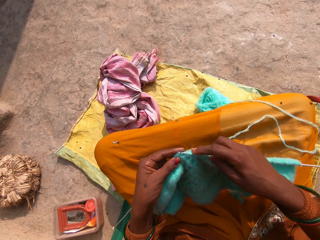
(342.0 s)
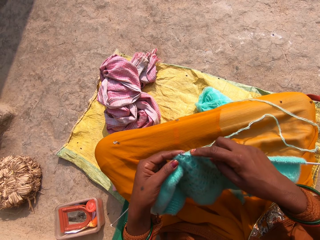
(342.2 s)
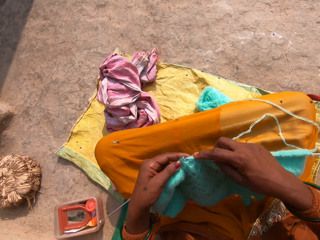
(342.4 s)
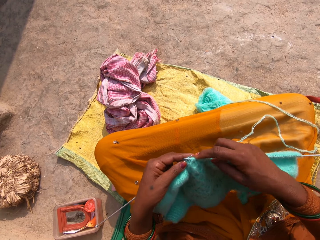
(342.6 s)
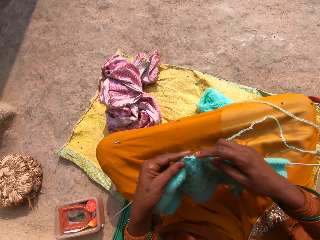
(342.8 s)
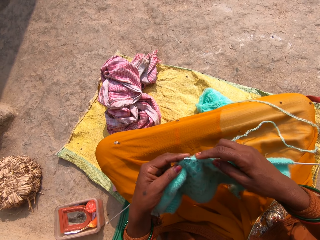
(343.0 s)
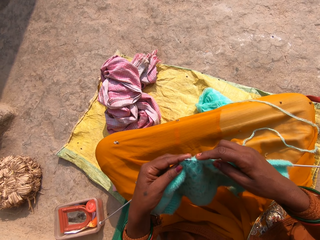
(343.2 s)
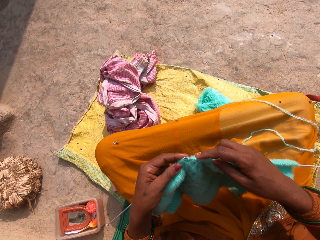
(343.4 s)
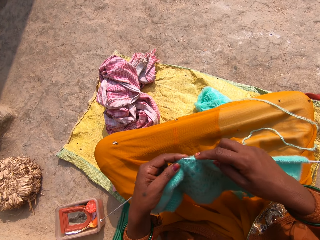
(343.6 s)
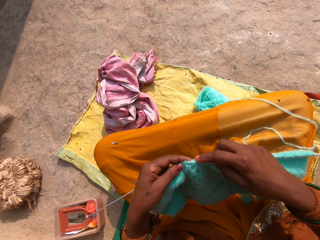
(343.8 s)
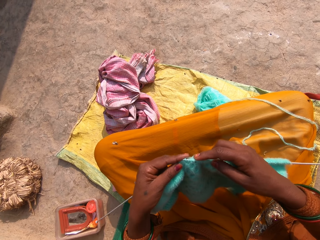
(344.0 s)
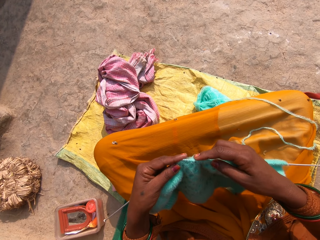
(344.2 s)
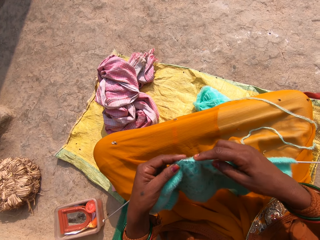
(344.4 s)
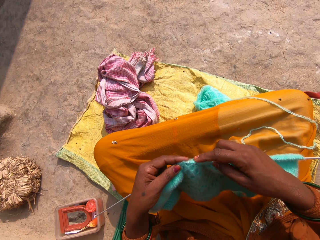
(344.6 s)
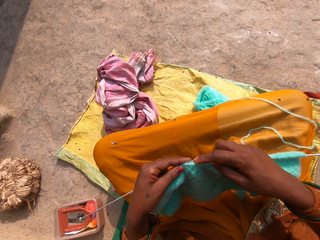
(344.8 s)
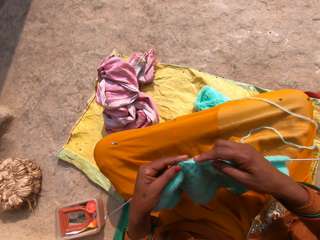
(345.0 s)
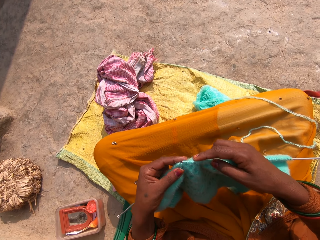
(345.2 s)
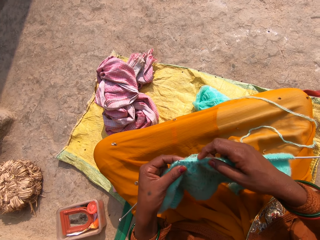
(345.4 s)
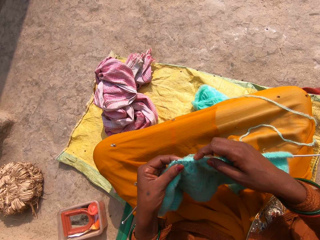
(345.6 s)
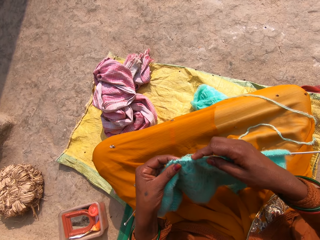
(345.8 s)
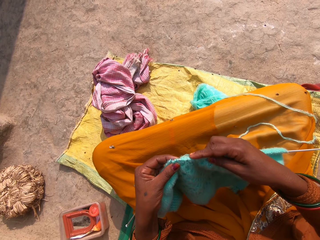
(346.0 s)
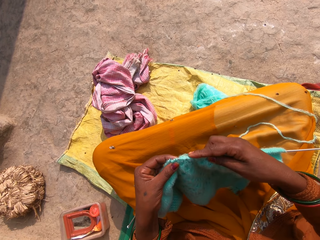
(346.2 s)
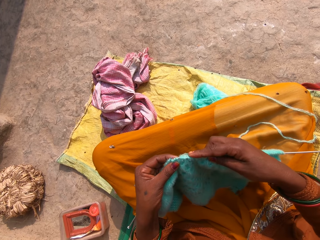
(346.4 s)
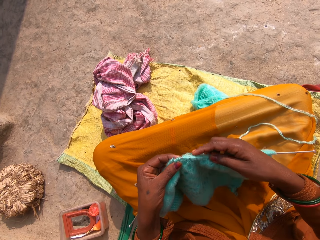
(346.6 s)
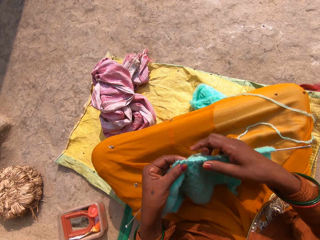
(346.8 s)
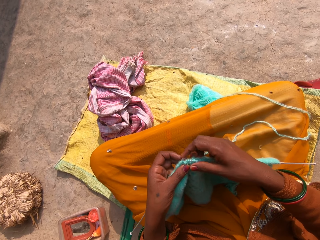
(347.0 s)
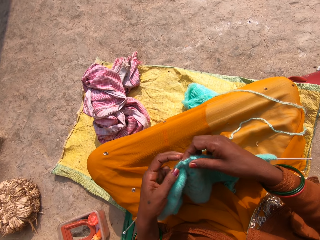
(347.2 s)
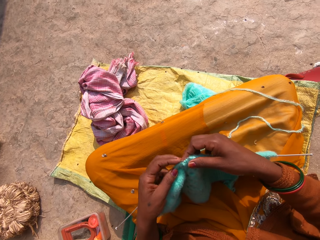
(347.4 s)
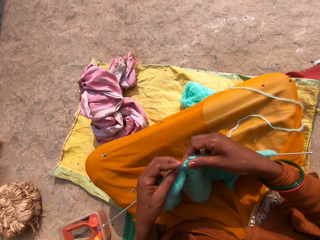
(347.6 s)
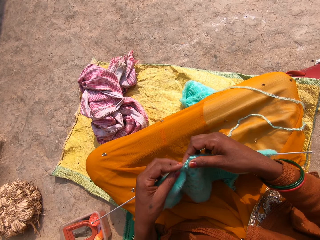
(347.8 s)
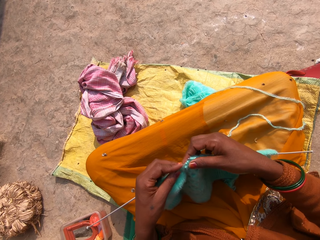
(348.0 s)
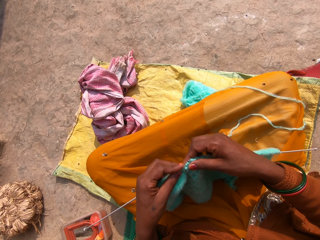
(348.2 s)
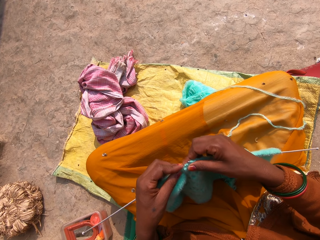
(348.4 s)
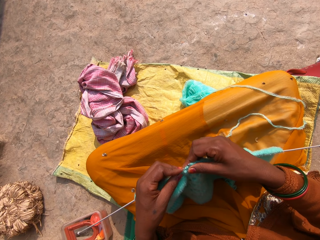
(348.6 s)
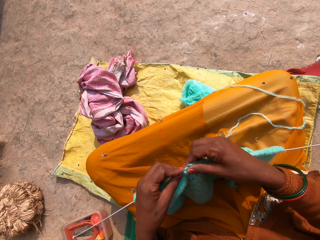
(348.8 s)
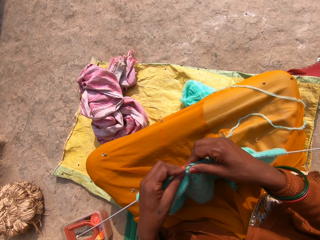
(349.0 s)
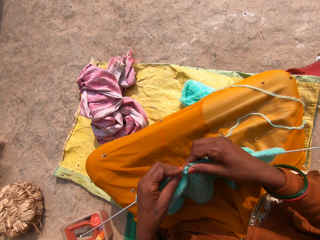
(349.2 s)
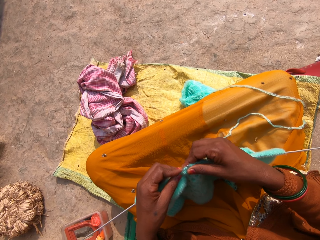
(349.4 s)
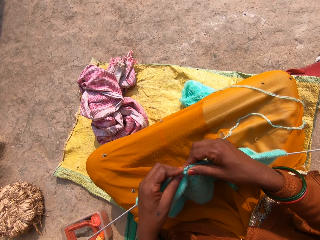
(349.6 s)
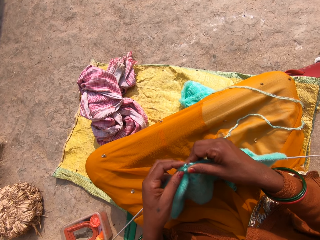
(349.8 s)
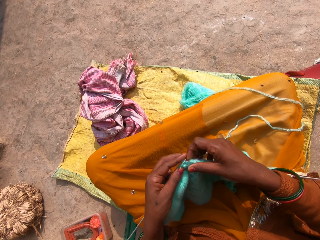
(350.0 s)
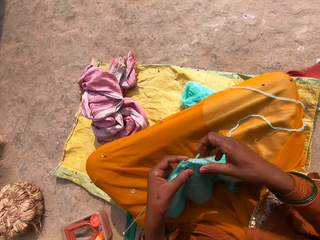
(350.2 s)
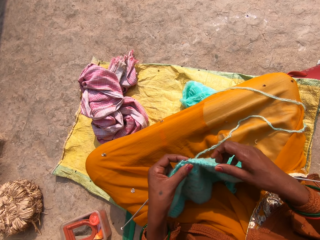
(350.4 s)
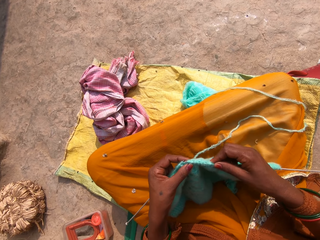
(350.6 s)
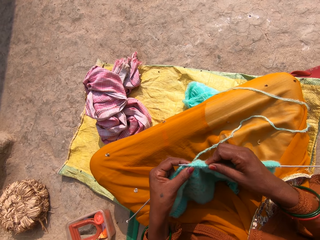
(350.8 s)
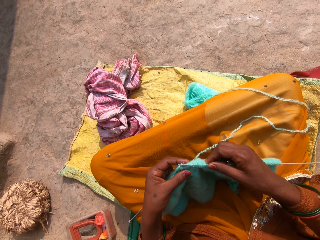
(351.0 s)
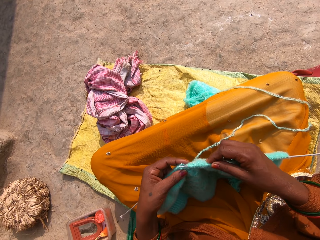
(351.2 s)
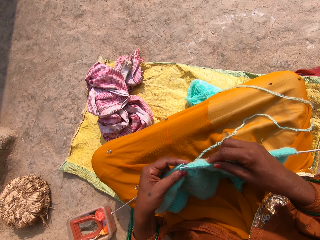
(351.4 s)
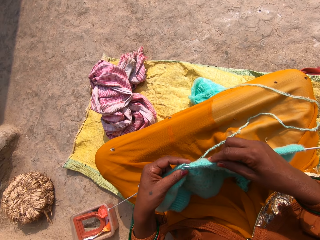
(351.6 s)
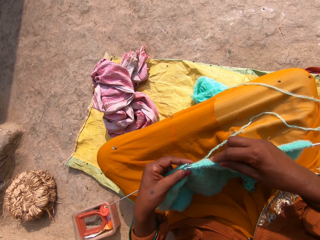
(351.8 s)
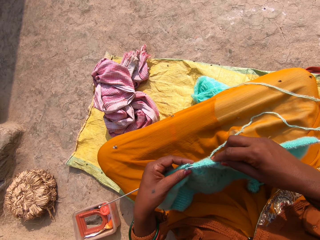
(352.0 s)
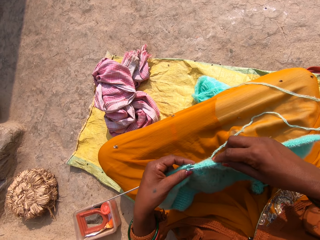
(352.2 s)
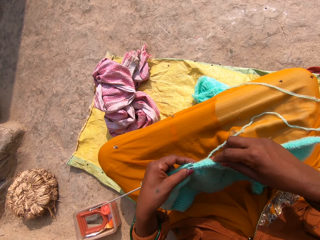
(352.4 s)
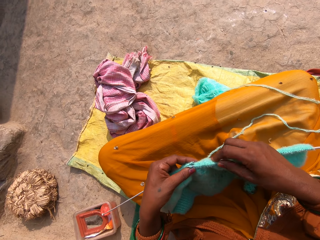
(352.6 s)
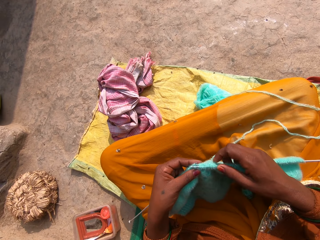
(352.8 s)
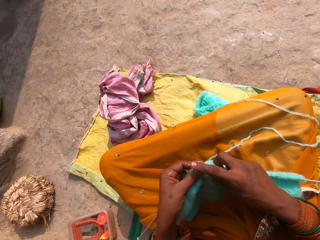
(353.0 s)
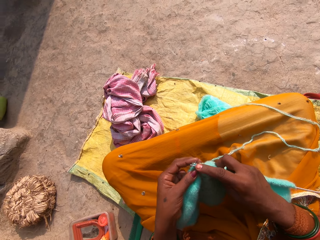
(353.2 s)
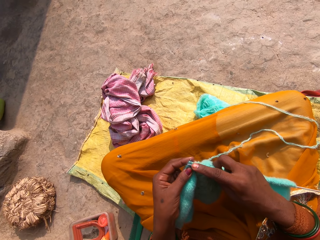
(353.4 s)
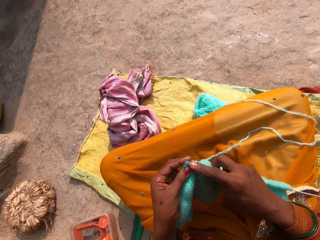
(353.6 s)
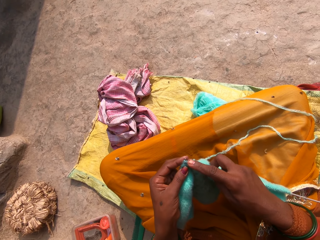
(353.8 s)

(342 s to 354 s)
The camera wearer knits. They move their fingers on the fabric while knitting. They move their left hand from the knitted fabric and place the hand on the fabric. They push the crochet on the knitted fabric. They knit.

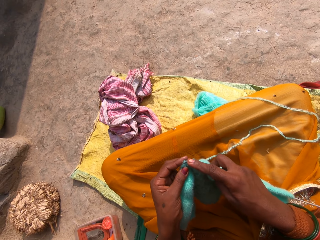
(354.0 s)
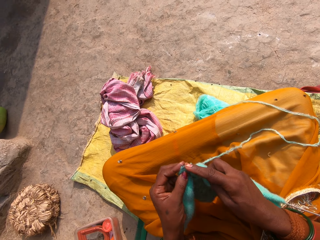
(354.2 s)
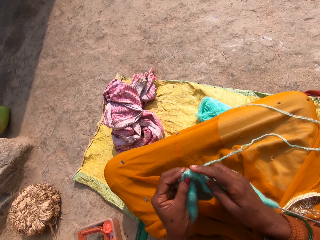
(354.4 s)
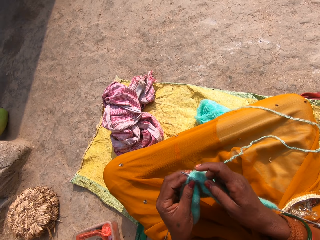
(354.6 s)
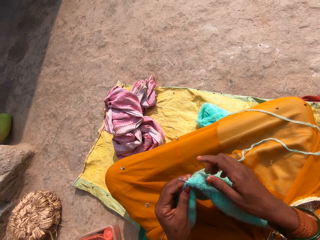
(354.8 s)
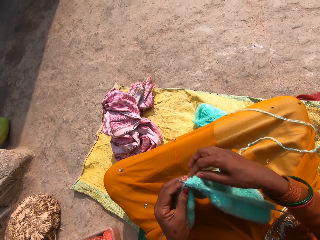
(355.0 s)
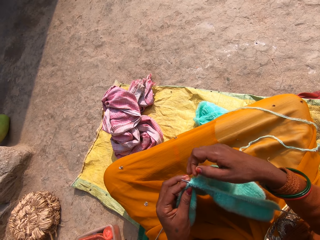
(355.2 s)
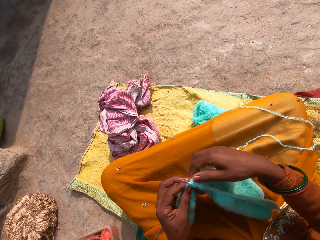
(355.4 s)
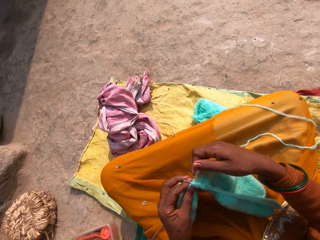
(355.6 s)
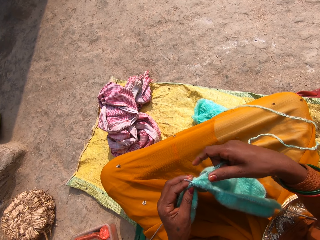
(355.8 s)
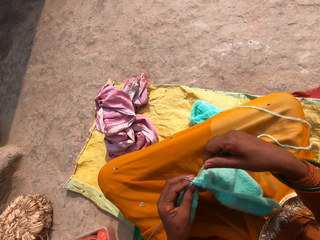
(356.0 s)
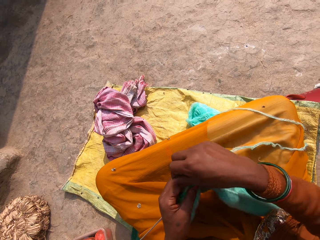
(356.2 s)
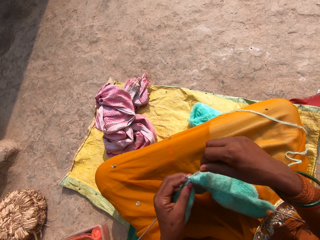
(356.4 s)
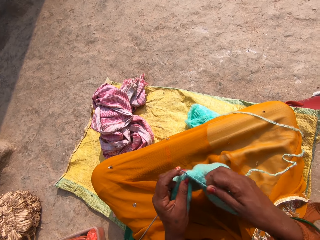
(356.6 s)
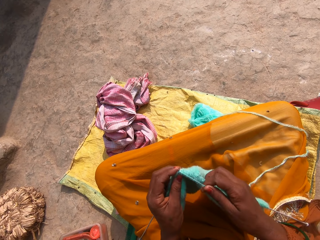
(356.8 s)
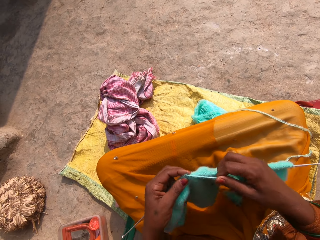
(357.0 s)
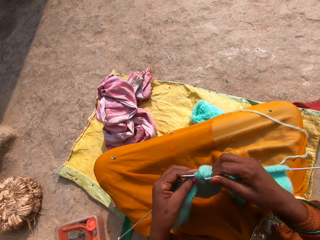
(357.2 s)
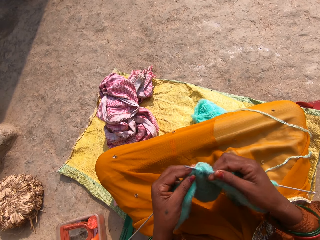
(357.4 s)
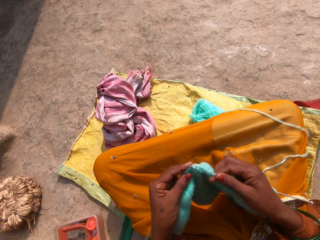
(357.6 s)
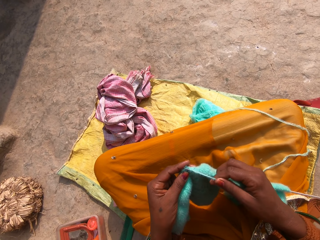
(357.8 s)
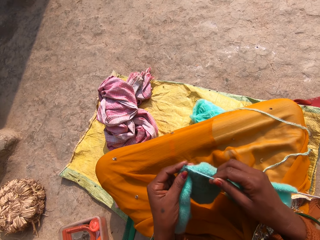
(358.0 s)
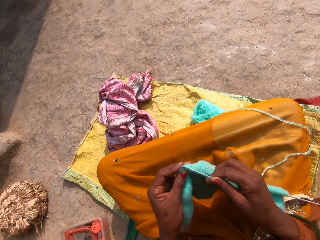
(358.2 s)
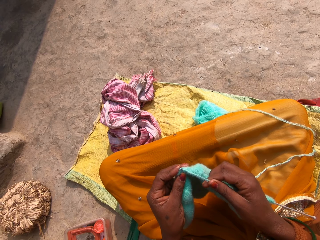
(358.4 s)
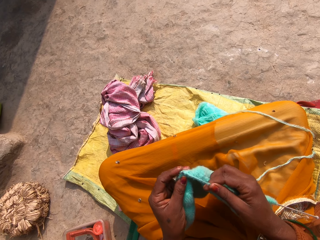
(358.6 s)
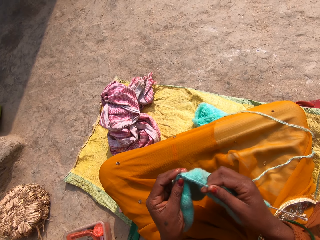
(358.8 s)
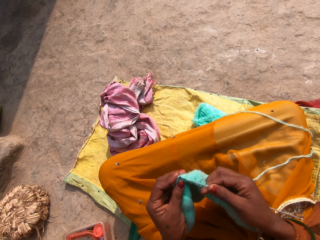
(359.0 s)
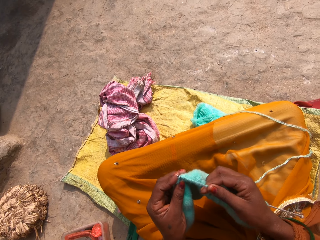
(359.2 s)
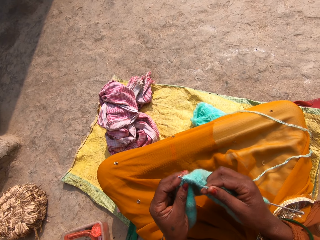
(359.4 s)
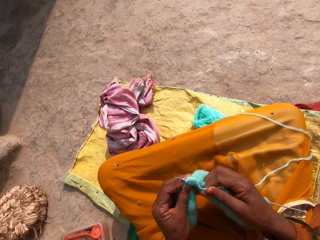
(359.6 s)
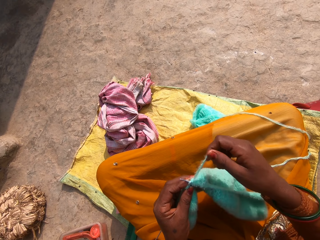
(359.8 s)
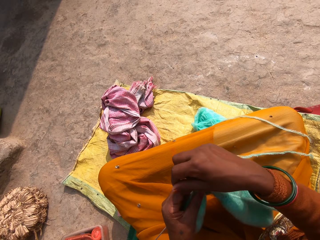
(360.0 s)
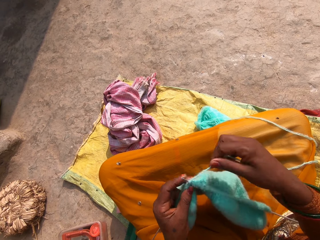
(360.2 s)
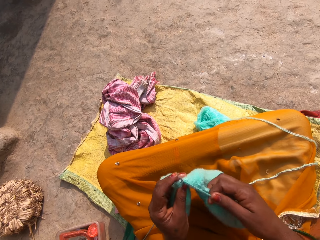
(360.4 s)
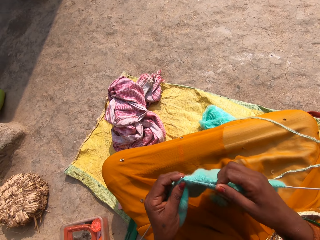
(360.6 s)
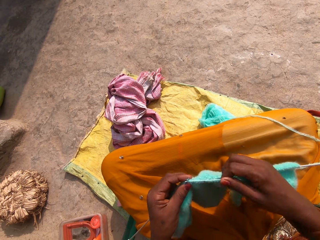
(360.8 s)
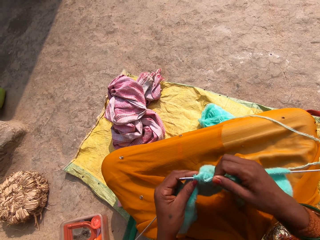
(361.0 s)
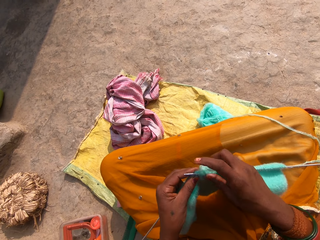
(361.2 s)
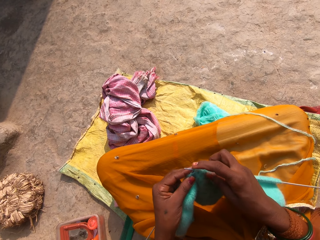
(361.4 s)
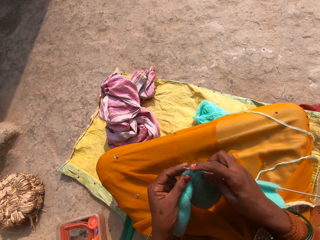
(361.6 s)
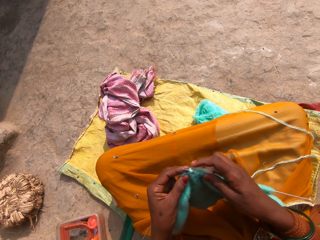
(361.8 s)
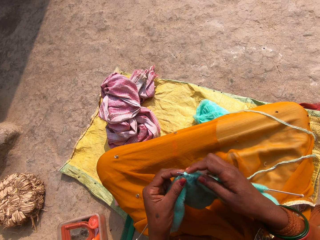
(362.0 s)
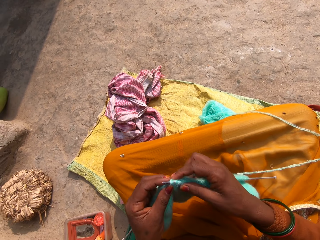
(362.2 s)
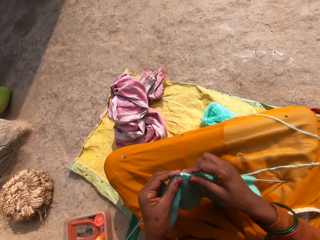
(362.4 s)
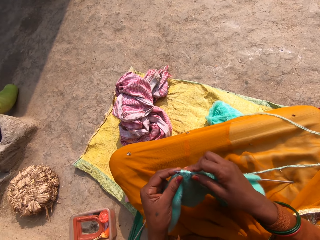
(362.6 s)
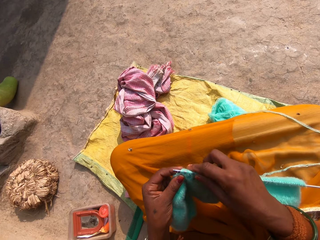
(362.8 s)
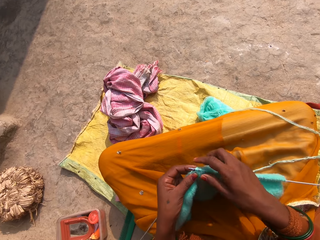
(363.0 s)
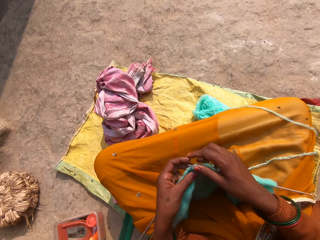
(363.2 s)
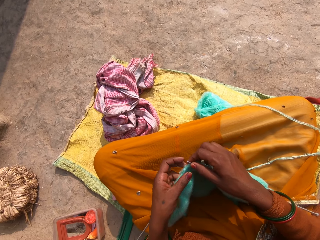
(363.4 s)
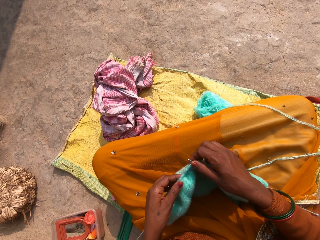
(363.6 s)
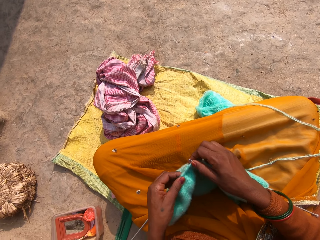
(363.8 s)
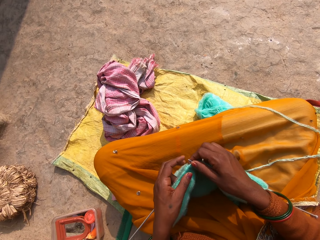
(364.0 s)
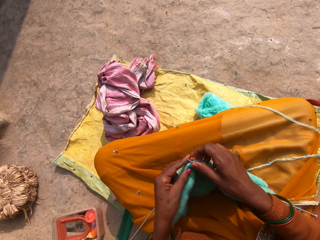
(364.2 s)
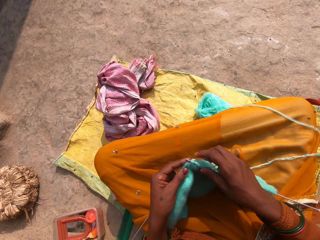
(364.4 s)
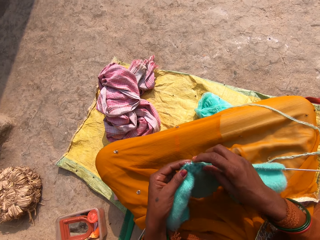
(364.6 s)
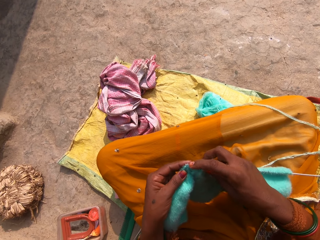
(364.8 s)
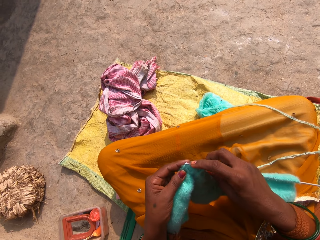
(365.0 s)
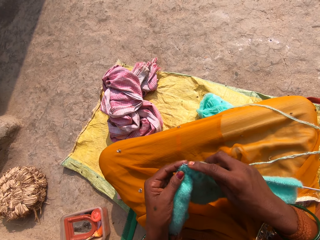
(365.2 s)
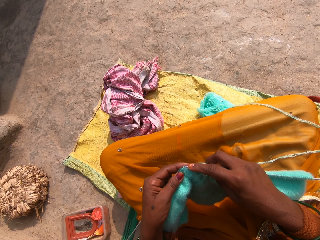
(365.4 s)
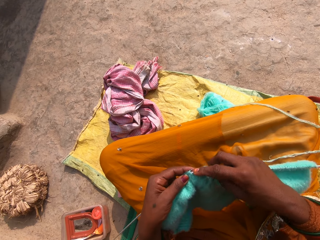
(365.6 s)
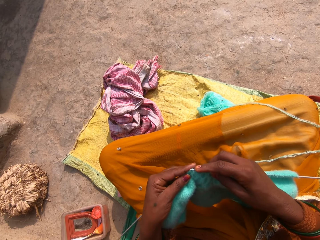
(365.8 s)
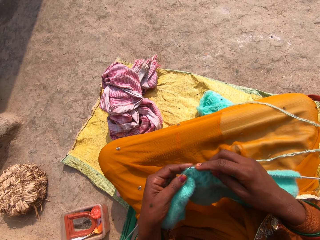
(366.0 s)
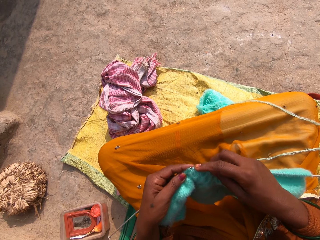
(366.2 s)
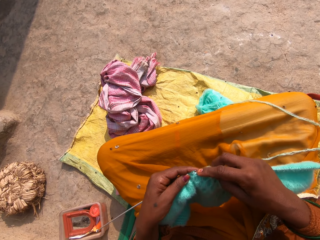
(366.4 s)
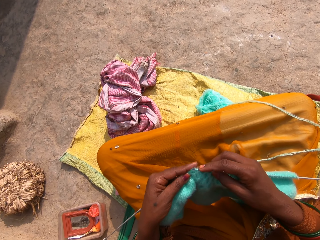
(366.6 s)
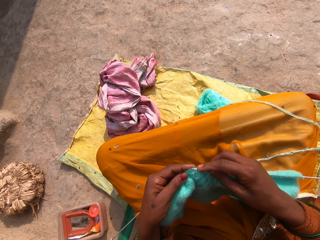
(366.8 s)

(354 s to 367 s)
The camera wearer moves their hands while knitting. They move their right hand from the fabric and return the hand on the fabric. They pull the thread with their right hand, raise the thread and roll the thread on the crochet. They move their hands while knitting. They hold the thread and roll the thread on the crochet. They press the crochet with a left finger. They move their fingers while knitting. They move a hand on the knitted fabric. They move their hands on the fabric while knitting.
